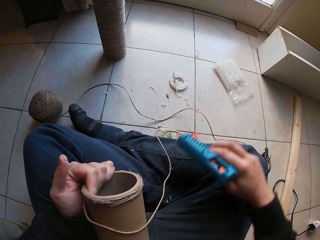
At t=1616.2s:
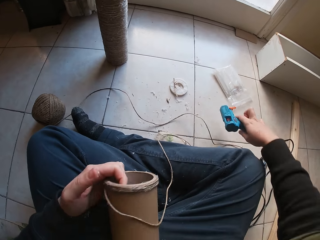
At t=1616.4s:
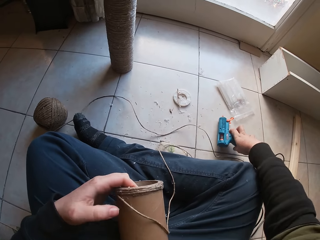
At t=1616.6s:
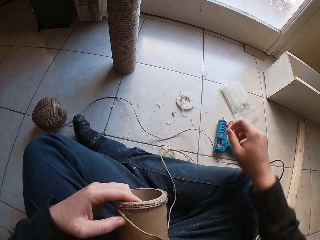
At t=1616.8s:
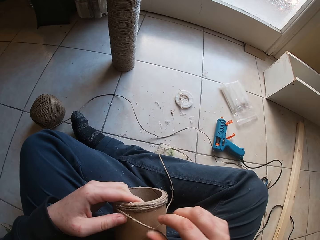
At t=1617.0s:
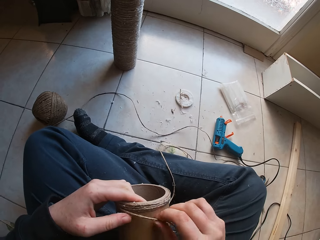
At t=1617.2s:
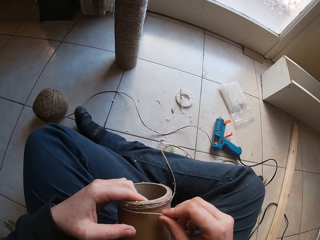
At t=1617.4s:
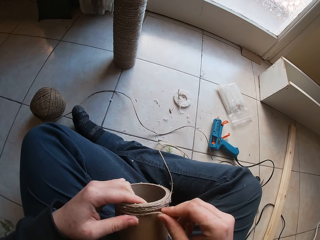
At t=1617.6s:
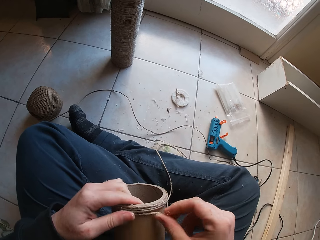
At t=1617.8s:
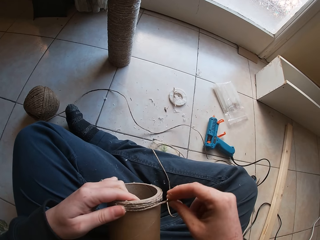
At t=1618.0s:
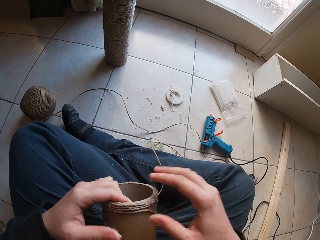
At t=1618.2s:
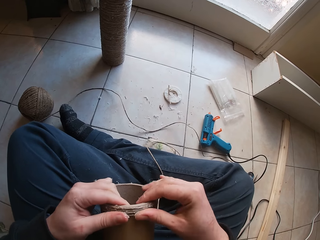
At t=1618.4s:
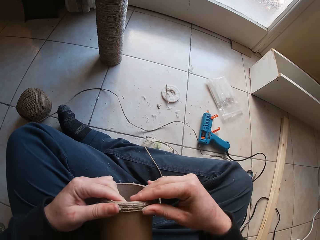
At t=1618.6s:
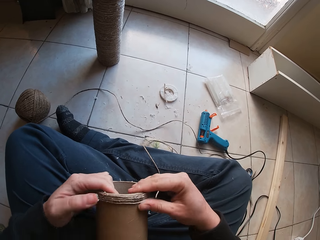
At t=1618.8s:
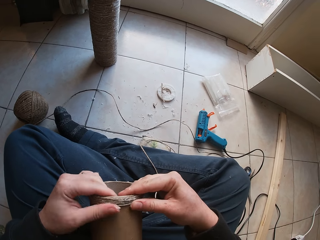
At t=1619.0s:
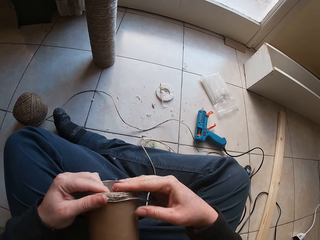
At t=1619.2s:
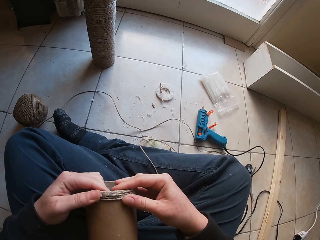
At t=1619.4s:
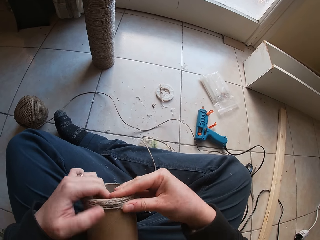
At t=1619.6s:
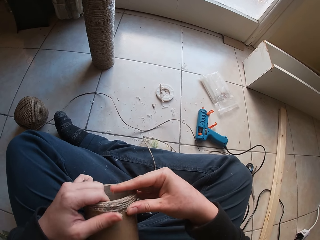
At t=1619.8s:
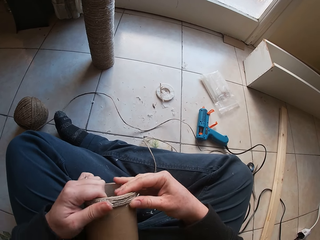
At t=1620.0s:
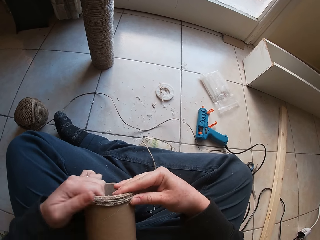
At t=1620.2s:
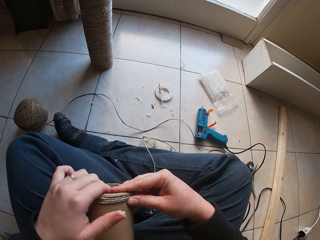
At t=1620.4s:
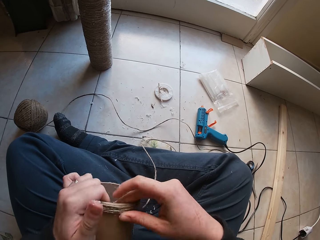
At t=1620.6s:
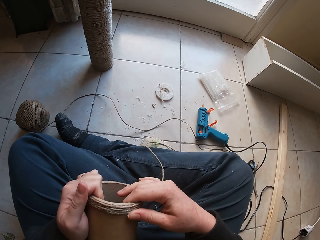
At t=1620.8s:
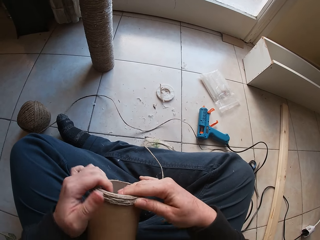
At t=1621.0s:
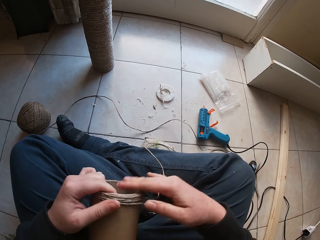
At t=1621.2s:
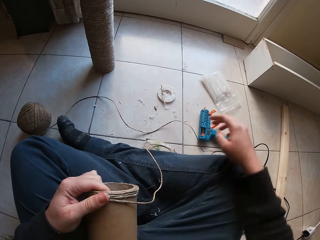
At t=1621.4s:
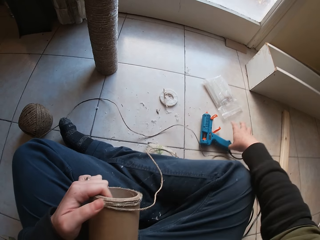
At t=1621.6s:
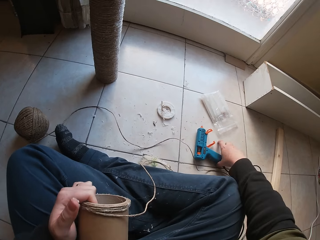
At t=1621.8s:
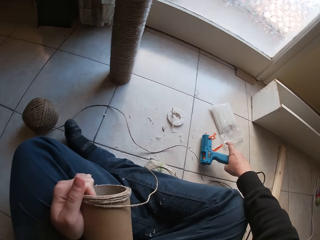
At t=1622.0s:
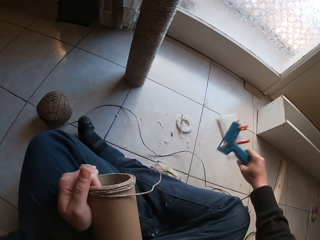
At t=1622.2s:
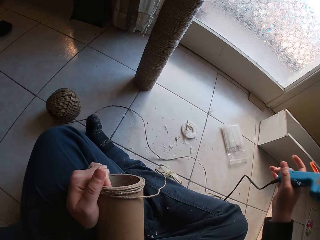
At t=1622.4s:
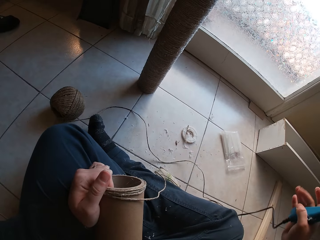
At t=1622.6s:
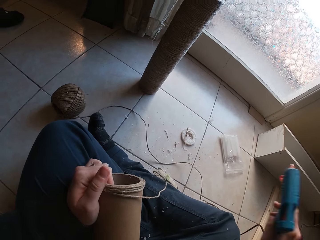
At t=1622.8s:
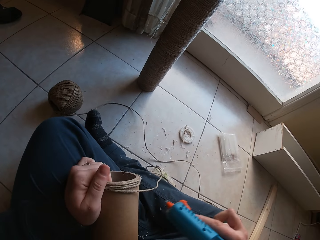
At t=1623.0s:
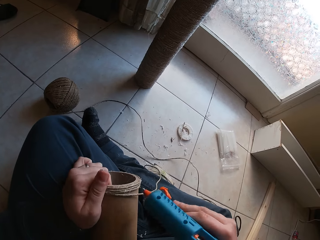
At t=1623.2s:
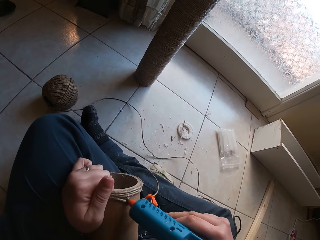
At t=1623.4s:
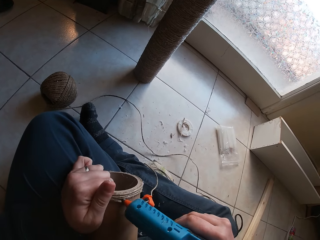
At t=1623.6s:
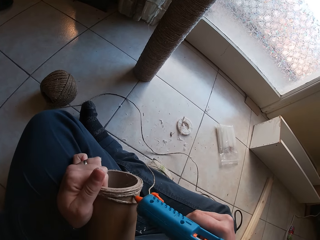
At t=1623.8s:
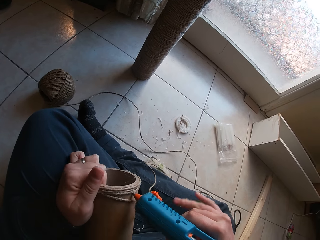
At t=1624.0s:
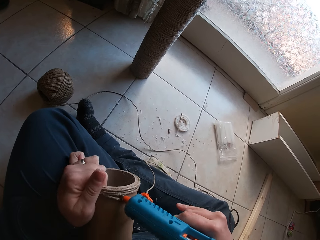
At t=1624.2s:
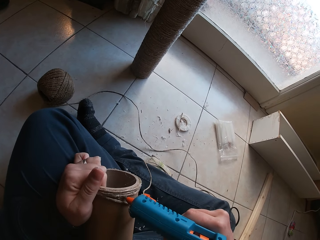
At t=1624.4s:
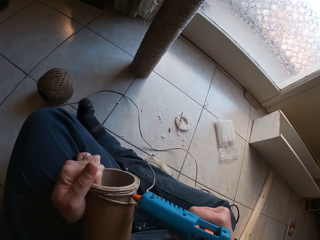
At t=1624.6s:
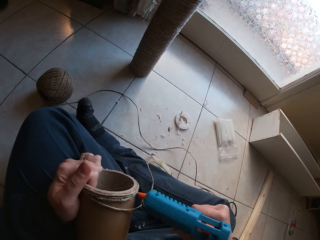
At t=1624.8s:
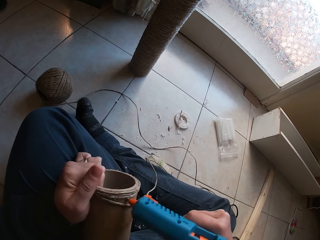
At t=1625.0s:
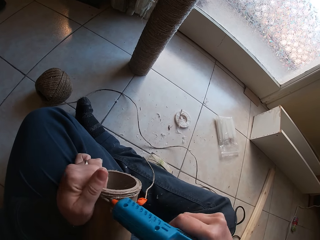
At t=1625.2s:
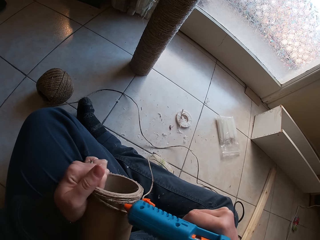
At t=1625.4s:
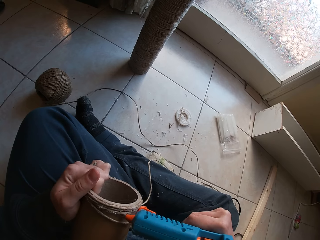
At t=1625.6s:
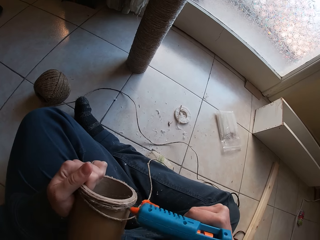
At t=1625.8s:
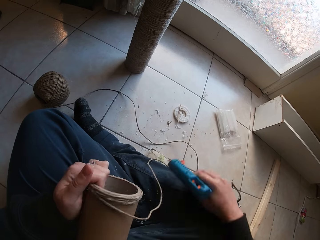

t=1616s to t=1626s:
The camera wearer drops the glue gun on the floor with her right hand. She wraps the yarn around the cardboard tube in her left hand with her right hand. She places the thread on the pulley. She picks up the glue gun on the floor with her right hand. She puts the glue on the cardboard tube in her left hand with the glue gun in her right hand.

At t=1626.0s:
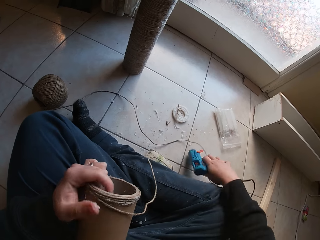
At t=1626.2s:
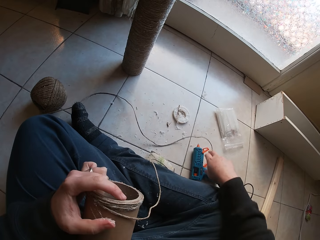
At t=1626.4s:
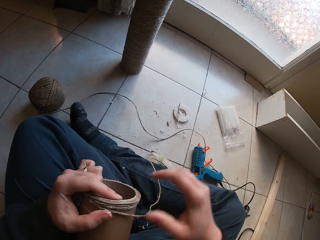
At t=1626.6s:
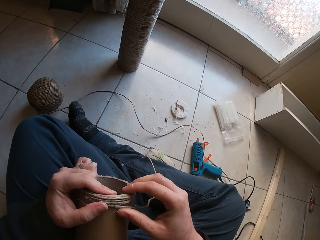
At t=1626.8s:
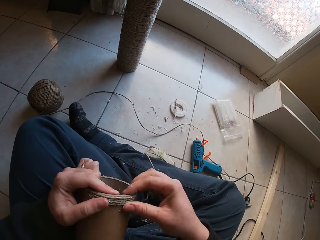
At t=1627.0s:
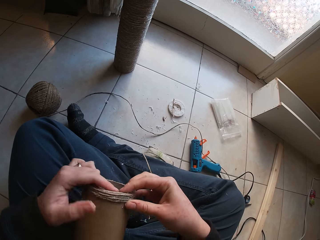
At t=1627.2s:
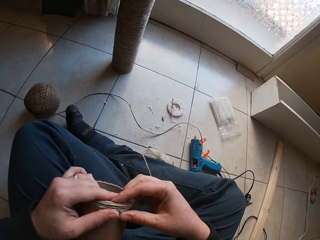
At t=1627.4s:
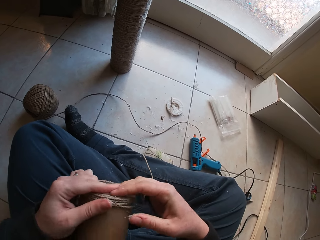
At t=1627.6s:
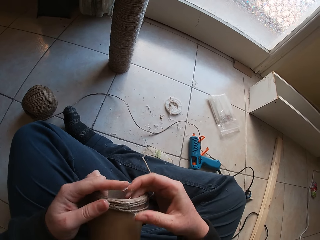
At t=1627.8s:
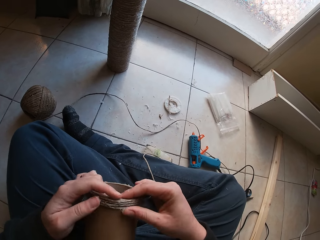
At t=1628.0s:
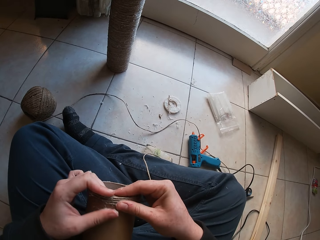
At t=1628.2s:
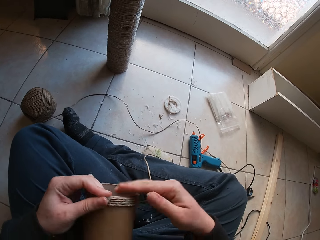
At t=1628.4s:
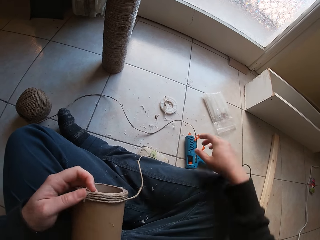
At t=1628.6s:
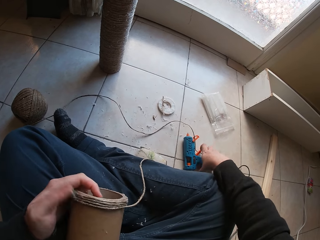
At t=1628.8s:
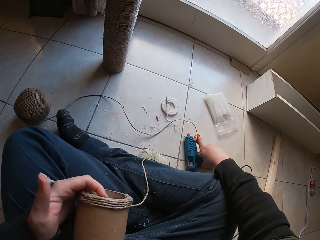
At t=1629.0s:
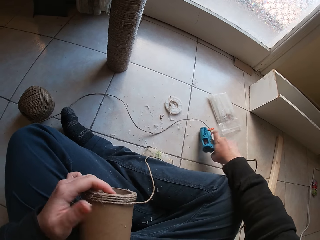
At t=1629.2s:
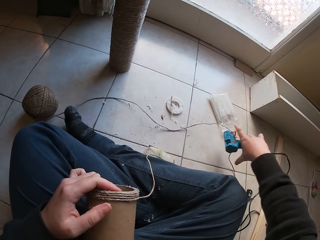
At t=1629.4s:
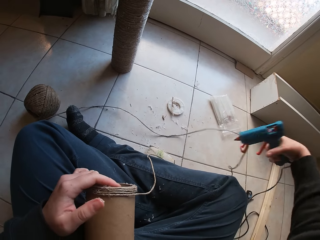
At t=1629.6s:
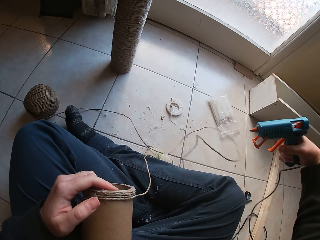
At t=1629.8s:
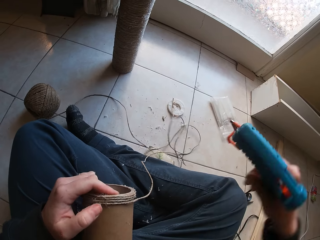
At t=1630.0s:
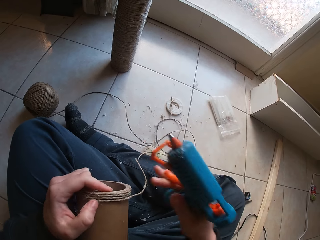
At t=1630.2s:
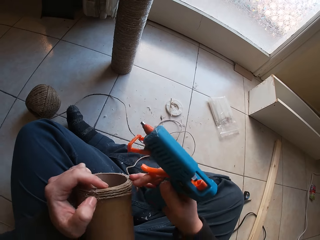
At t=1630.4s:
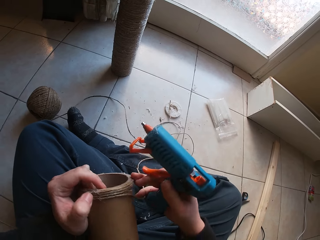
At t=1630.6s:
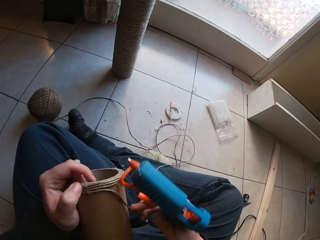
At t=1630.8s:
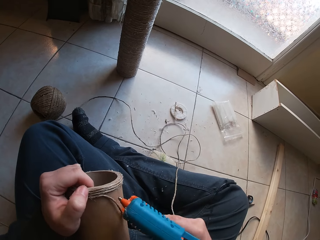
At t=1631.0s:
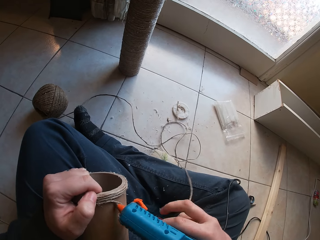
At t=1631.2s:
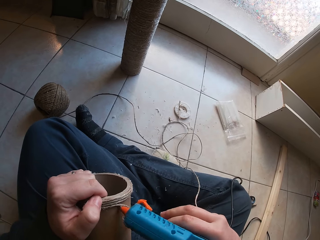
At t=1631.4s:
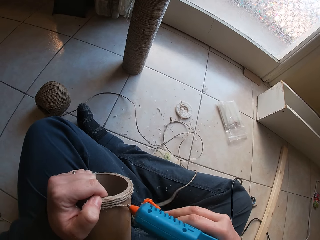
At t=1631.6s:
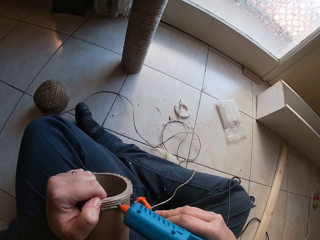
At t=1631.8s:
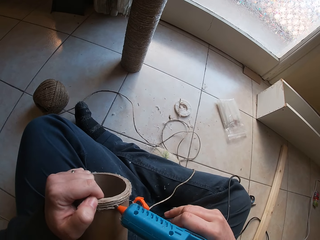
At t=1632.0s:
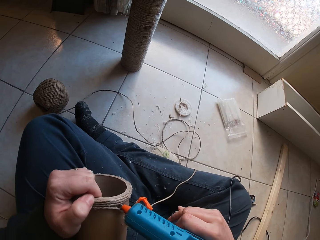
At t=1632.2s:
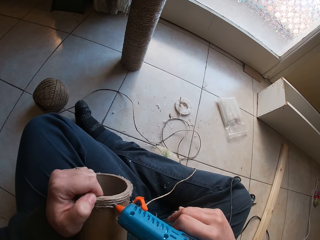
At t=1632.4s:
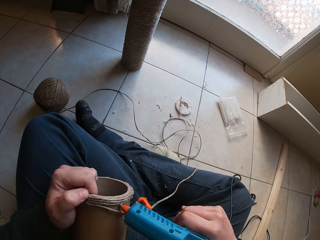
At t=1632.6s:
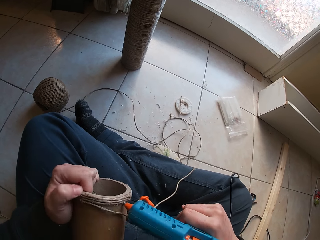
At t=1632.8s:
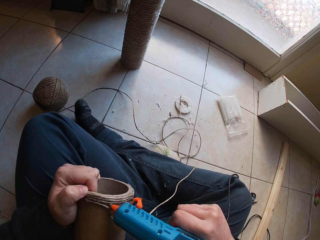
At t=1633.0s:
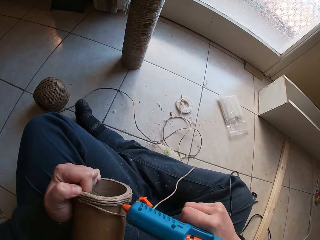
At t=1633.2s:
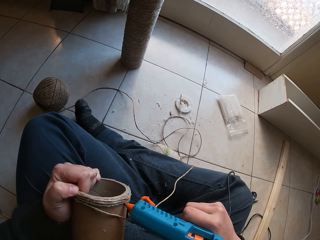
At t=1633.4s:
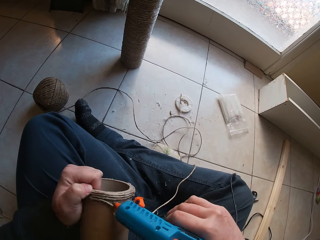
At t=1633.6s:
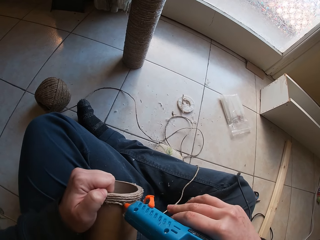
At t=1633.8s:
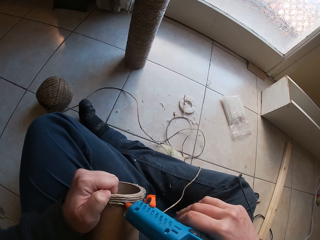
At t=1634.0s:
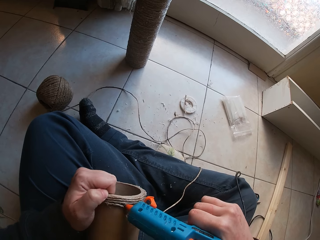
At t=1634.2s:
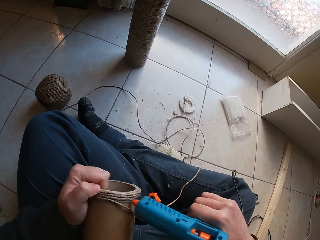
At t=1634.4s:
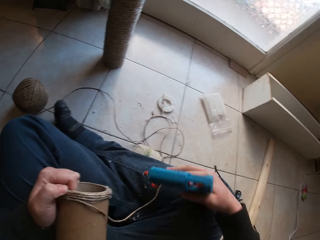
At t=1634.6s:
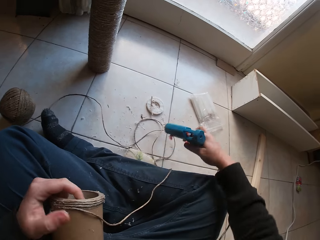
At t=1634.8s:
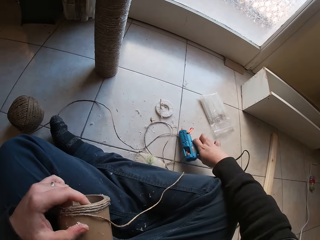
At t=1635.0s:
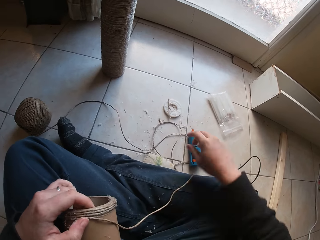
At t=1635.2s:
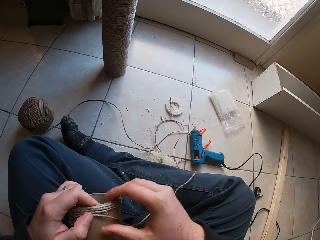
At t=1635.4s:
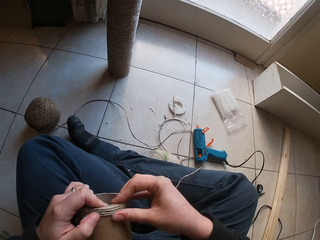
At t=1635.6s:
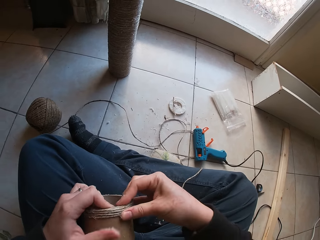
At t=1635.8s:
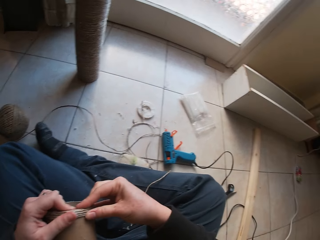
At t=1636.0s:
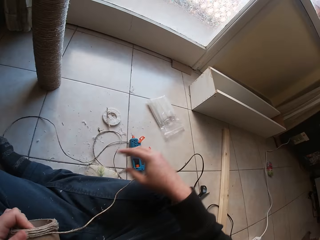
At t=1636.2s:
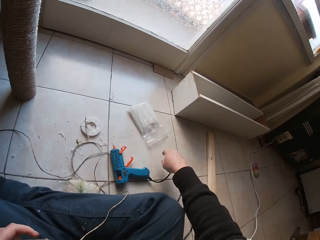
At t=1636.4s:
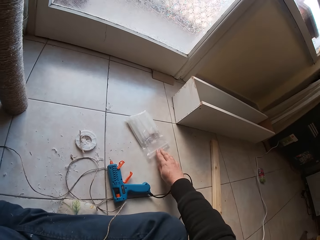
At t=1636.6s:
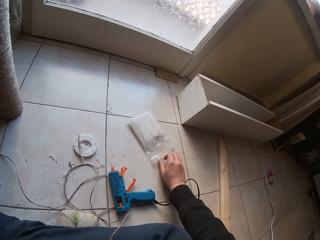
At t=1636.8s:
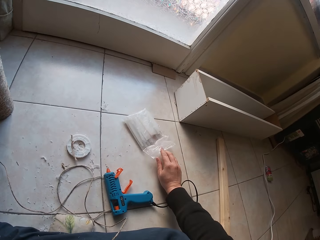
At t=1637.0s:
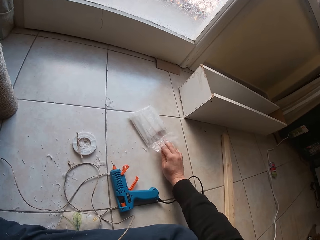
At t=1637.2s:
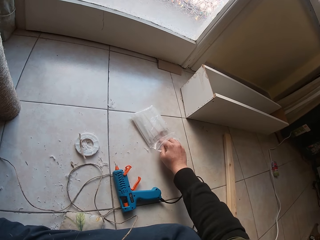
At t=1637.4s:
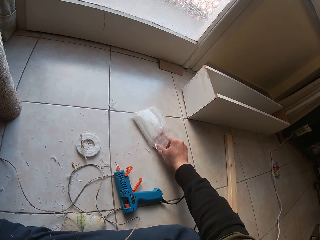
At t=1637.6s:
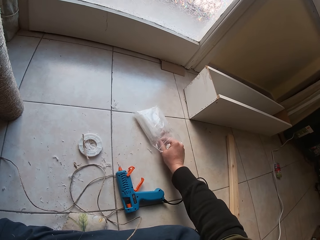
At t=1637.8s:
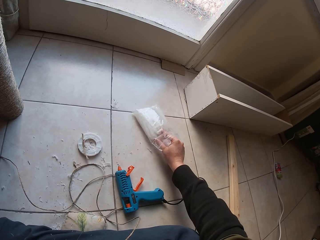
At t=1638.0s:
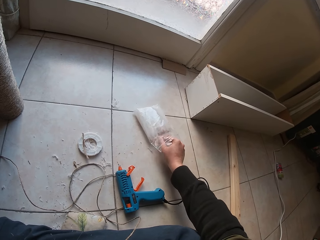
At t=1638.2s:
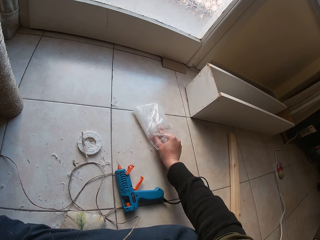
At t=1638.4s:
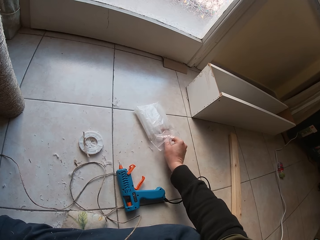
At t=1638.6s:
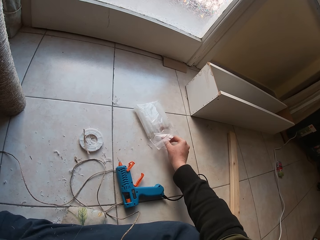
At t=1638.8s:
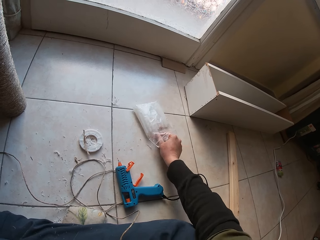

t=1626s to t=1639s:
The camera wearer drops the glue gun on the floor with her right hand. She wraps the yarn around the cardboard tube in her left hand with her right hand. She places the thread on the pulley. She picks up the glue gun on the floor with her right hand. She puts the glue on the cardboard tube in her left hand with the glue gun in her right hand. She drops the glue gun on the floor with her right hand. She presses the twine round the cardboard tube in her left hand with her hands. She fixes the rope around the container. She picks up straws.
